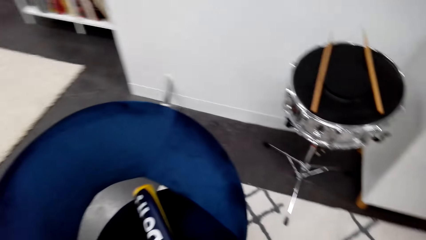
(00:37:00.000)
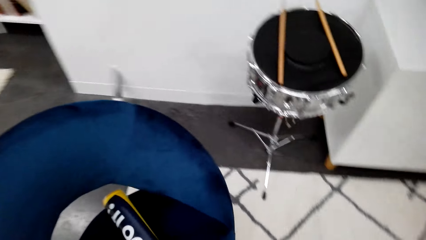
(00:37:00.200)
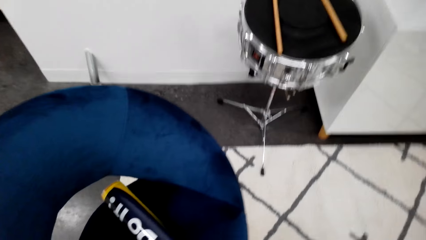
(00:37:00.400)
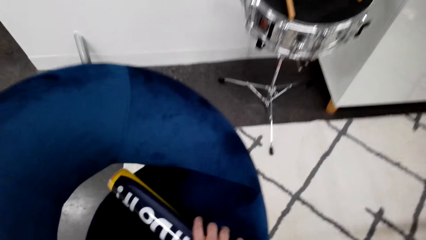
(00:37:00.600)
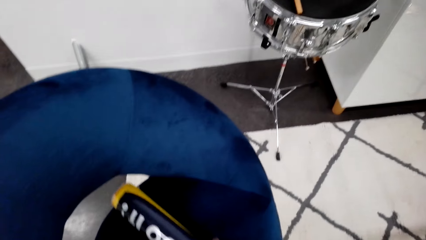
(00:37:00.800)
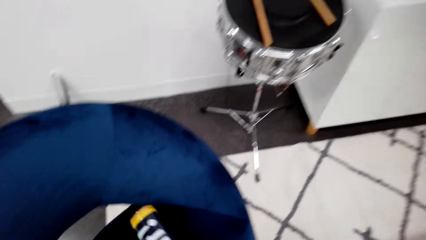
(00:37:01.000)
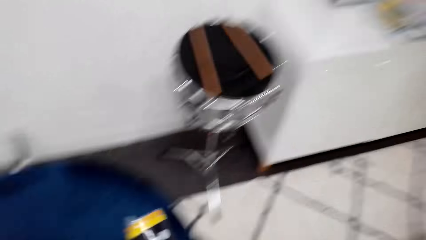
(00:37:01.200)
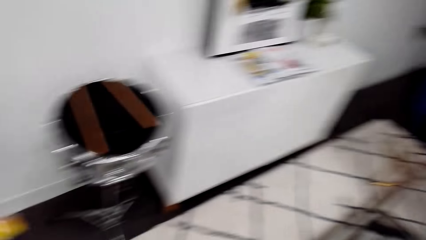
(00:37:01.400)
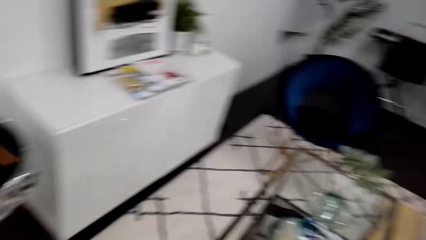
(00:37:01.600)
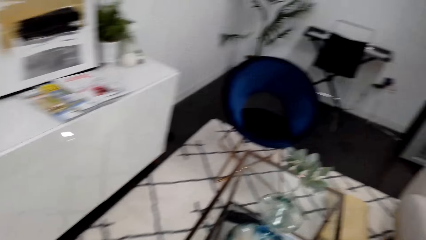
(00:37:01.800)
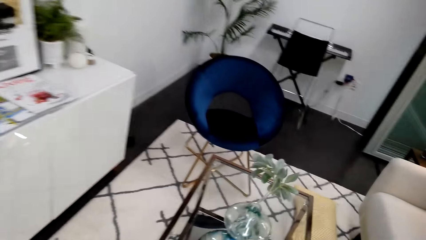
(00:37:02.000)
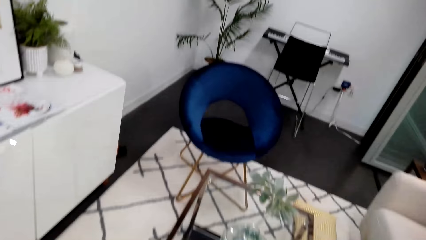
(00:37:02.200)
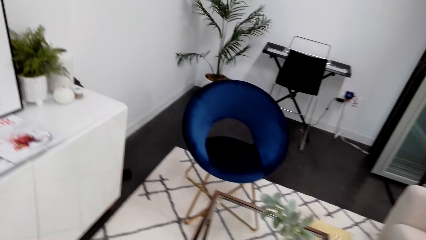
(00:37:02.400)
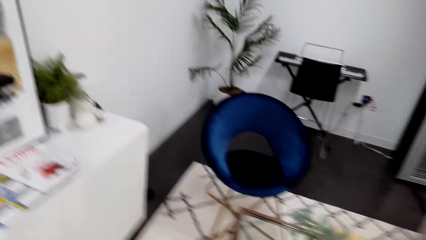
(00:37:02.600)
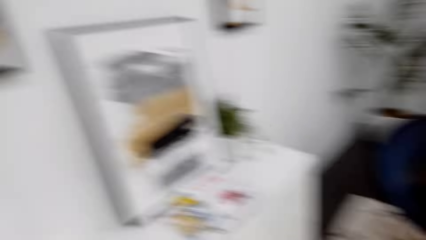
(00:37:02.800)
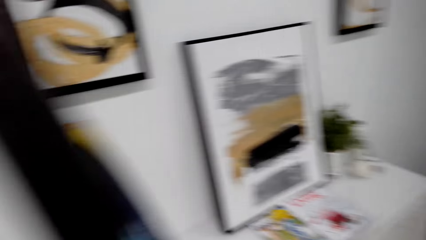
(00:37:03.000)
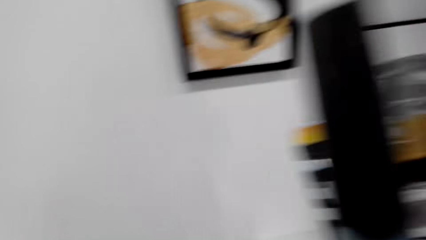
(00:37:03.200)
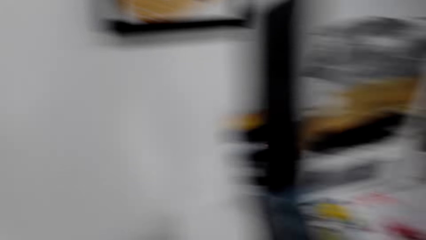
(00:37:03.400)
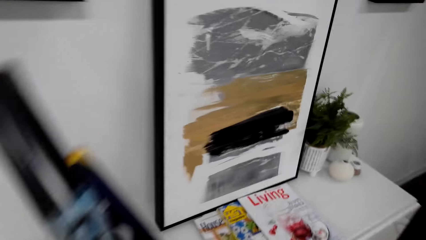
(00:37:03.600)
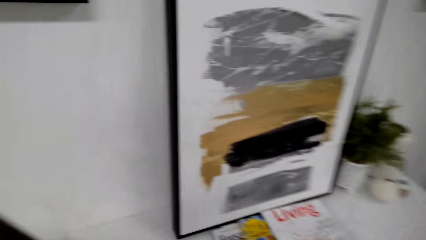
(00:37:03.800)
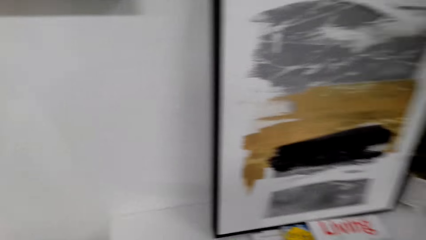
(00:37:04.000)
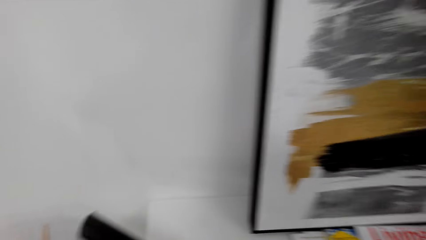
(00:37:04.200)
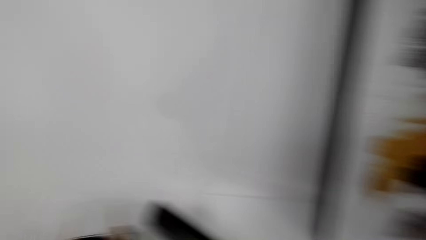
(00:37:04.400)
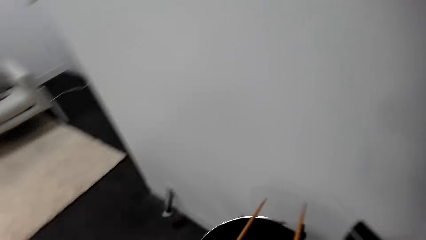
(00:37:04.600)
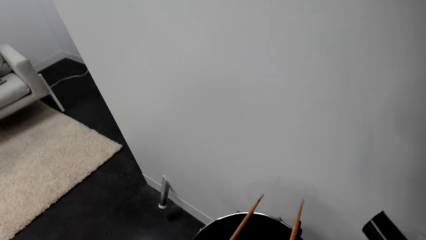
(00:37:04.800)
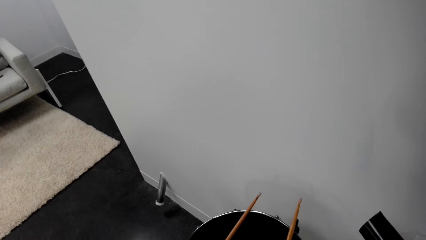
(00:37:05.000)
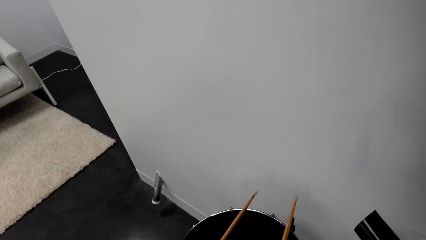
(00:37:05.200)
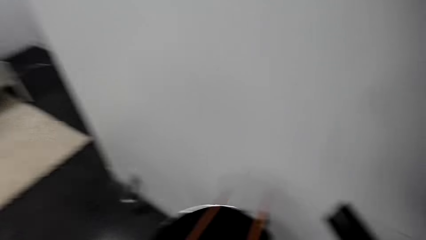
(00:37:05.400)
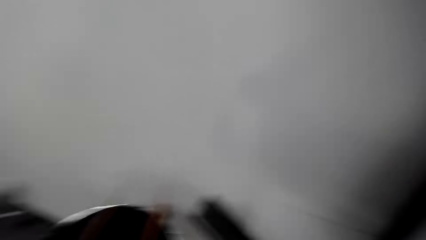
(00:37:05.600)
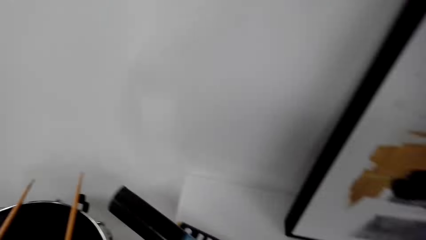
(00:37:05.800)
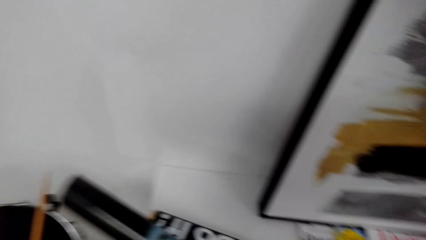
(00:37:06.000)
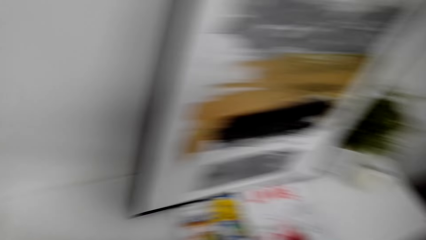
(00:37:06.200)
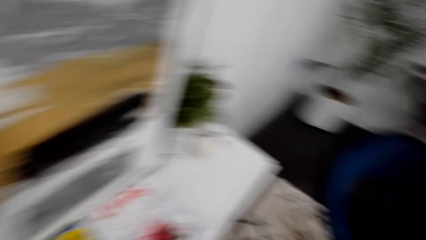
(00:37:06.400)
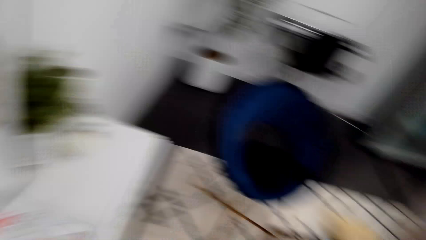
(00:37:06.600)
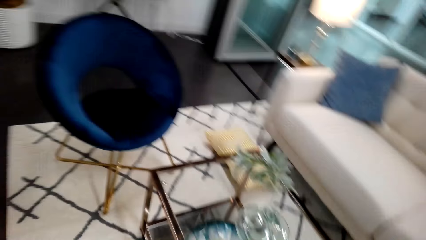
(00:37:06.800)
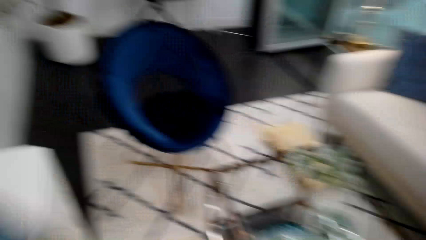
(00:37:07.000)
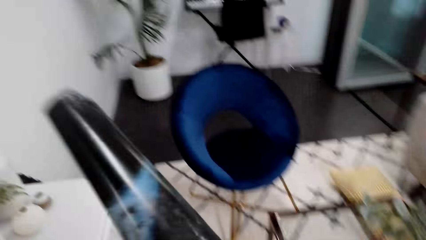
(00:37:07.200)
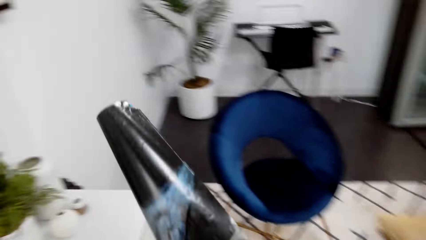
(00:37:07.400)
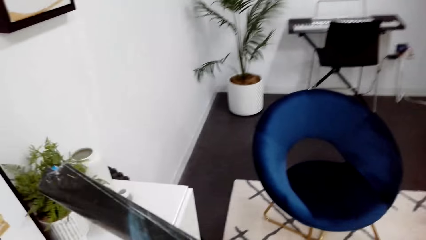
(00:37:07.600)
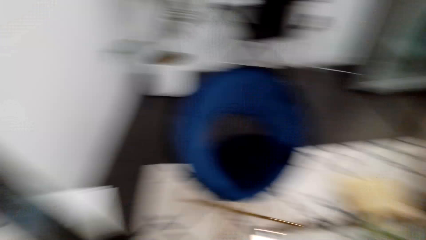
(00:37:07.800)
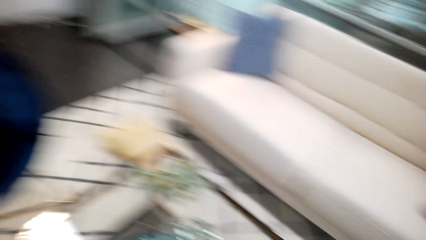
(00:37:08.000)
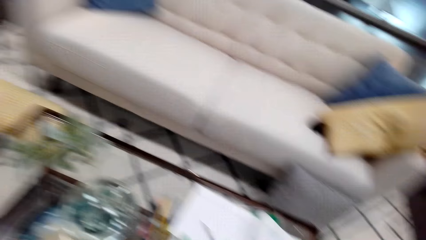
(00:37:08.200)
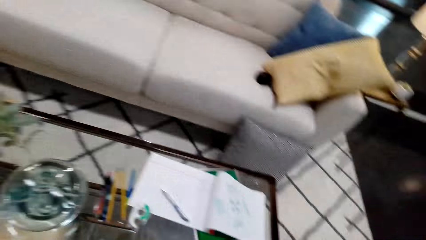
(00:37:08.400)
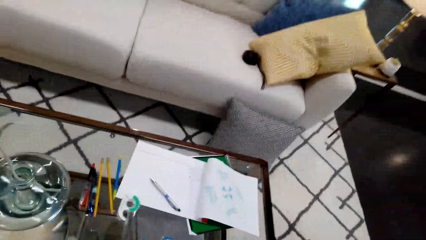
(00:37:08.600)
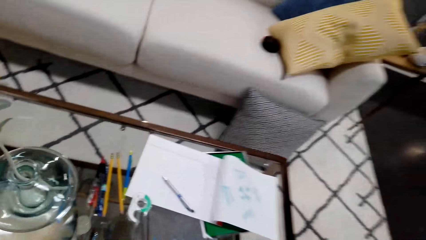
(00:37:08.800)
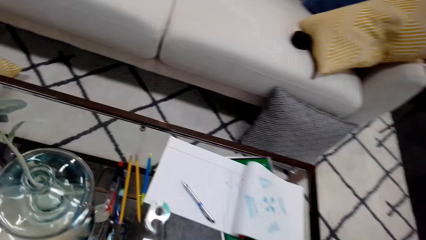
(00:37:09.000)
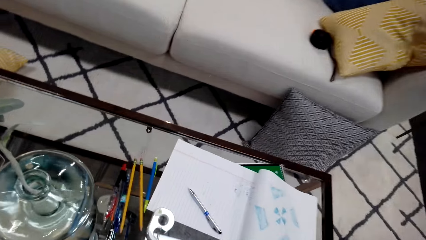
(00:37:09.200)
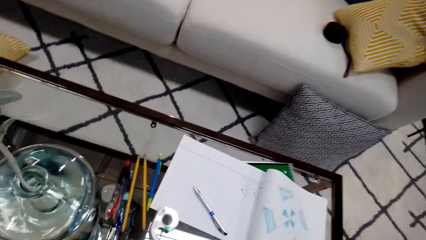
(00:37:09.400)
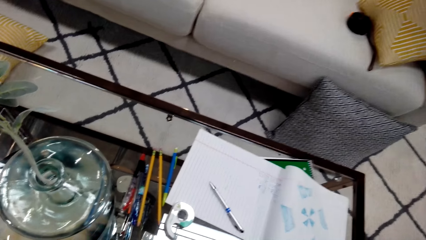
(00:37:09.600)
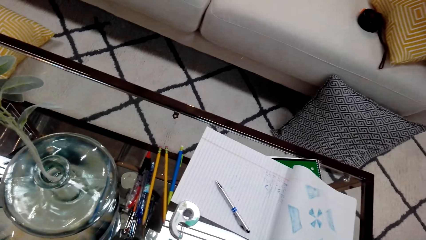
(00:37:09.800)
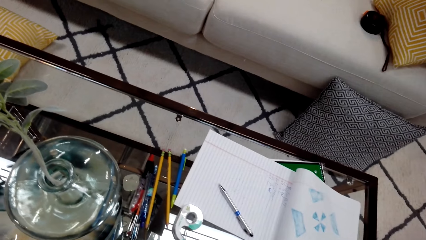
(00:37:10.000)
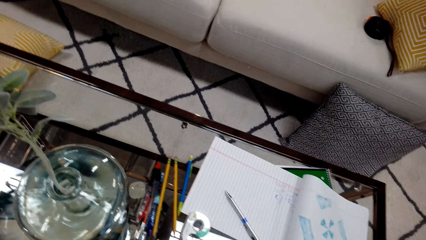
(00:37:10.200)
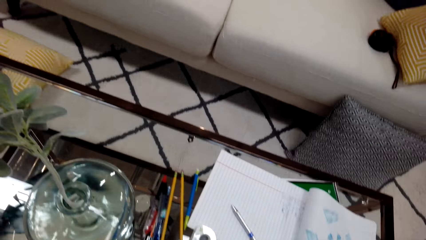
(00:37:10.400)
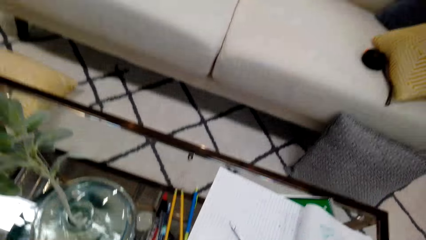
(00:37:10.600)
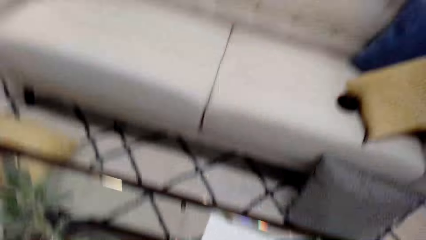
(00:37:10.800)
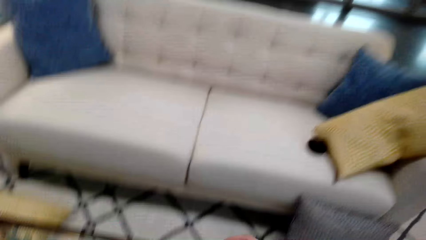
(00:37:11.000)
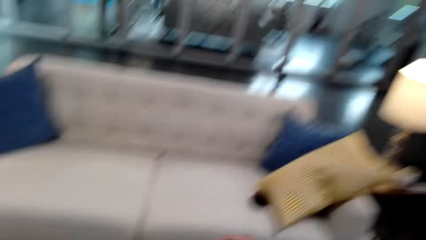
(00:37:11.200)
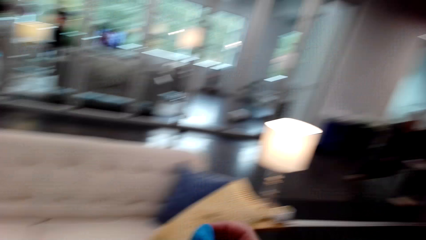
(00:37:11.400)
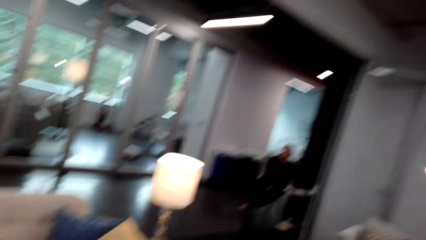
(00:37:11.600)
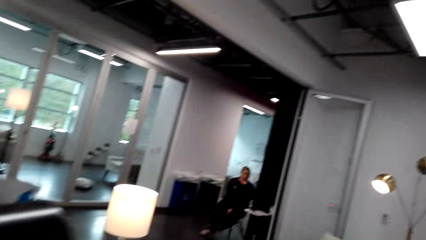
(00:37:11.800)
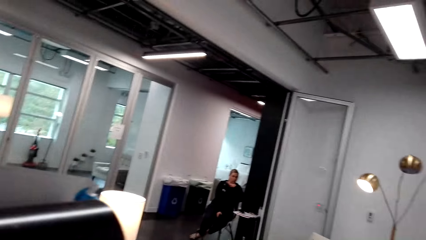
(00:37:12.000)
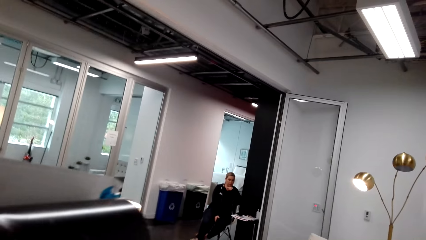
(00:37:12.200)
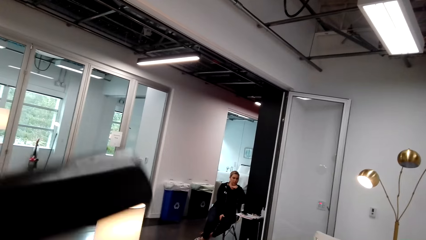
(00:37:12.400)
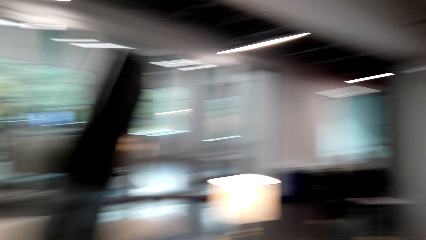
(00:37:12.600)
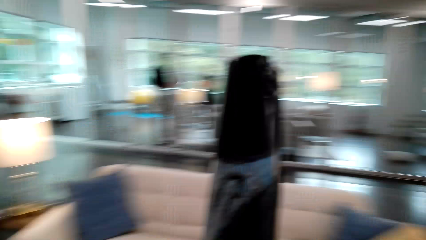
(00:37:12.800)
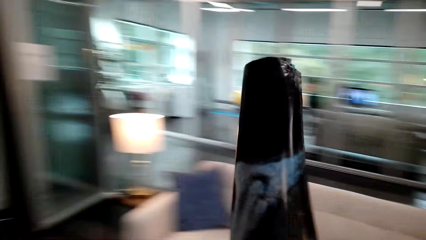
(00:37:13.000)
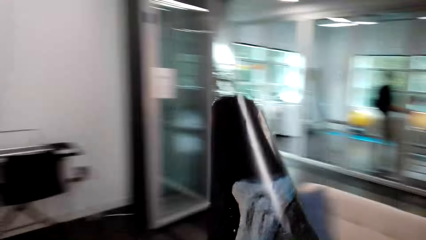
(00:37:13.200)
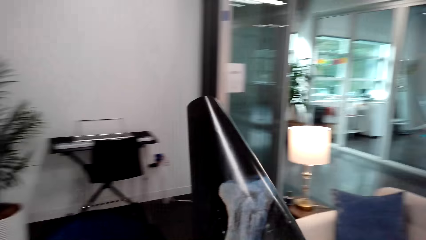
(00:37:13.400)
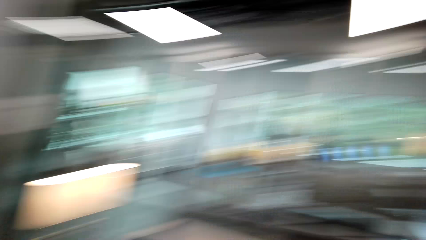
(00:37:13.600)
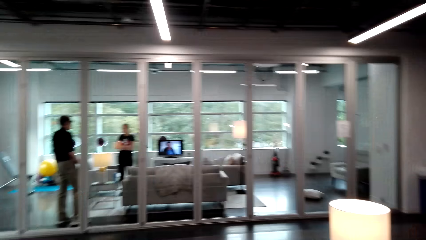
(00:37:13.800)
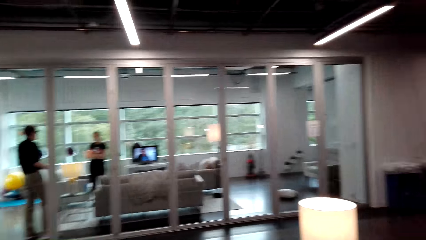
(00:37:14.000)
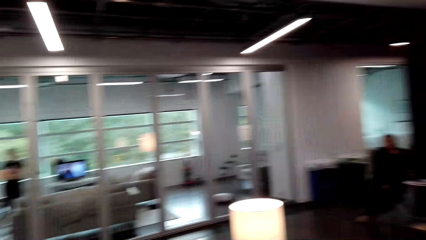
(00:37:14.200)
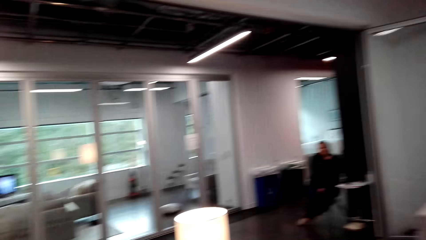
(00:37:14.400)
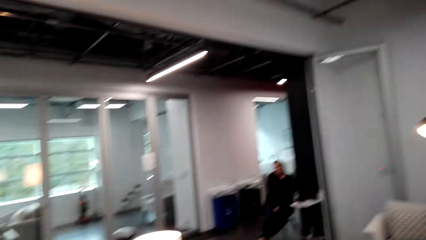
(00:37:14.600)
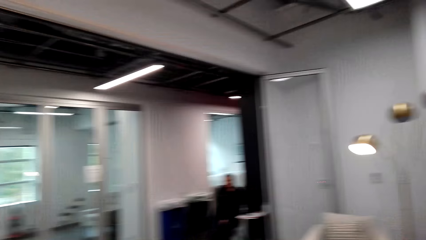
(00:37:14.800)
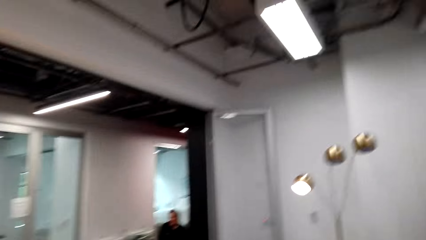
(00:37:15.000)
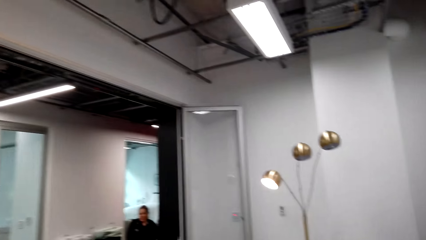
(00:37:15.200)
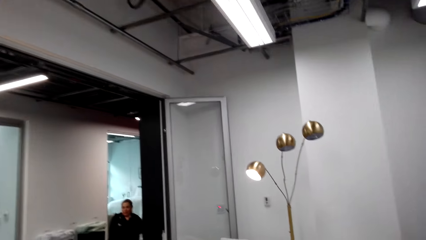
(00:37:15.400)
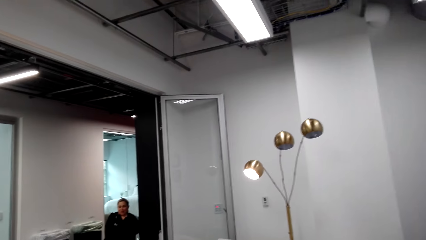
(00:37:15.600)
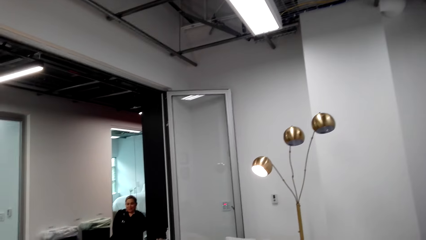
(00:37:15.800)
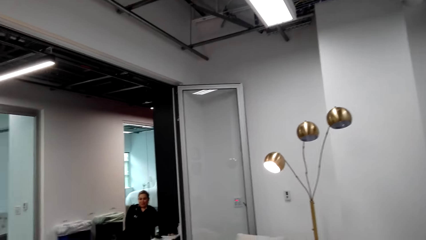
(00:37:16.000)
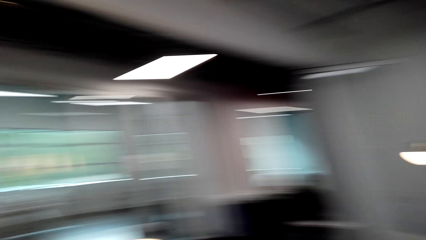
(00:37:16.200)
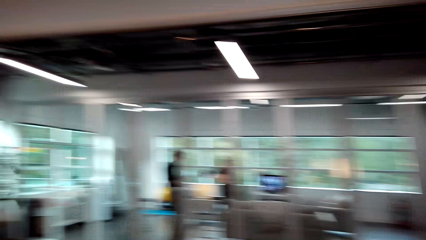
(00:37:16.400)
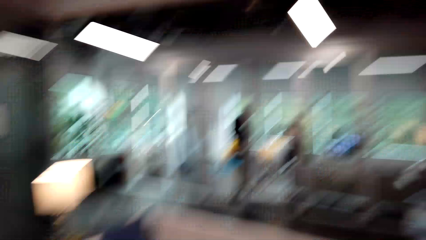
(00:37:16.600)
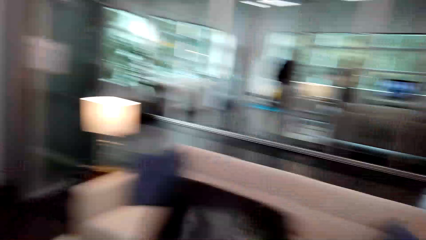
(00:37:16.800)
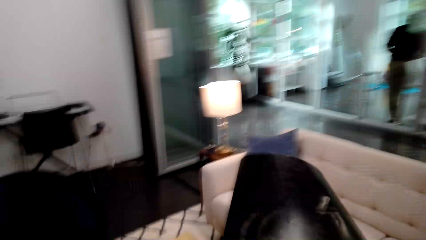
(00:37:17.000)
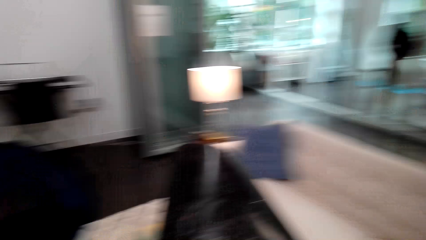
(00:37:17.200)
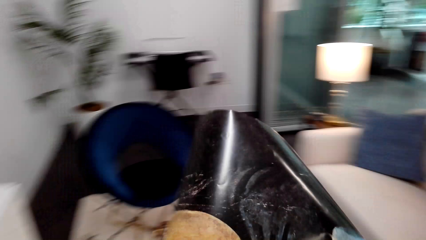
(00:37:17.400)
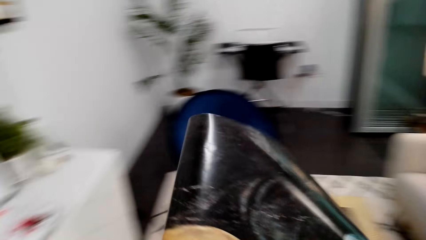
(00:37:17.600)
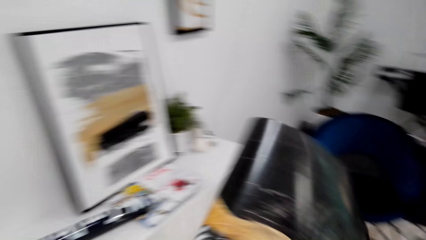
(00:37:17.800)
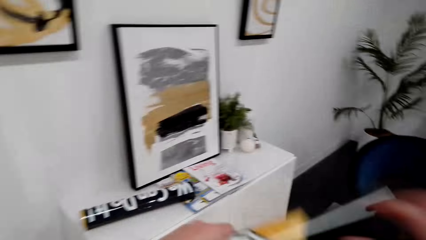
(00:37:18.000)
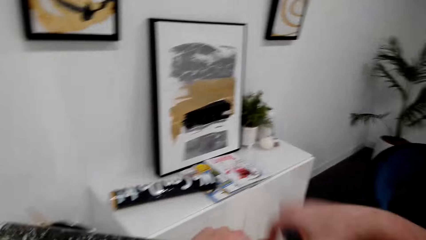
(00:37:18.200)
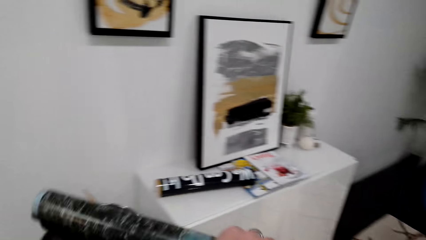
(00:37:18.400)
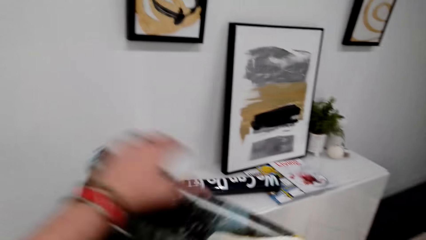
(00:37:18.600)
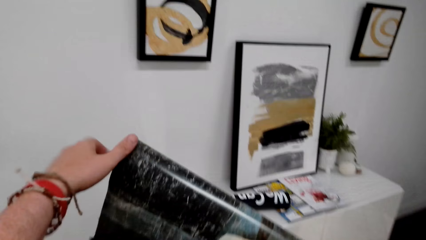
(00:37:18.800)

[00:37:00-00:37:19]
The camera wearer picks up the paper from the seat. They walk around the room. They look around the room. They stare at the table. They stand in the house. They dialogue with a woman. They look around the room.
